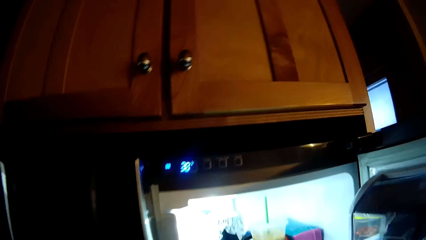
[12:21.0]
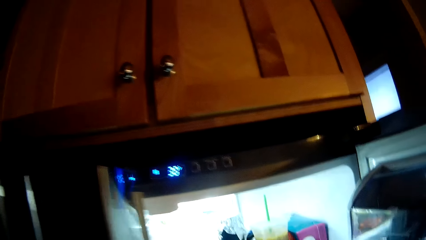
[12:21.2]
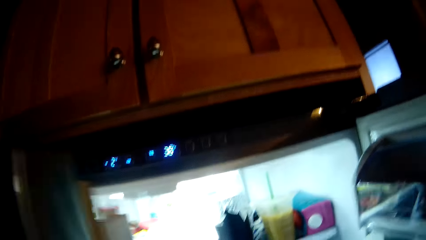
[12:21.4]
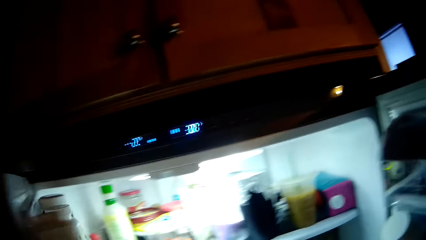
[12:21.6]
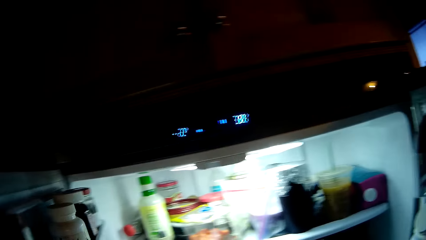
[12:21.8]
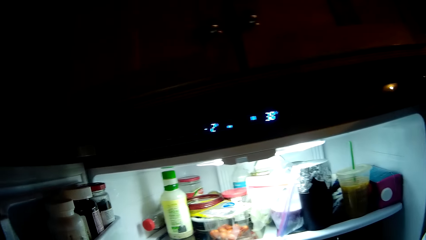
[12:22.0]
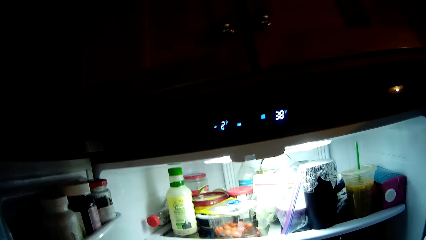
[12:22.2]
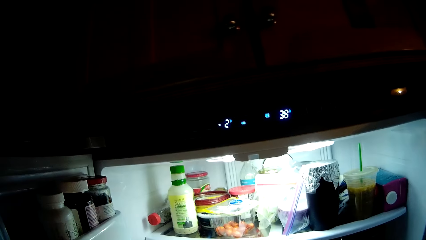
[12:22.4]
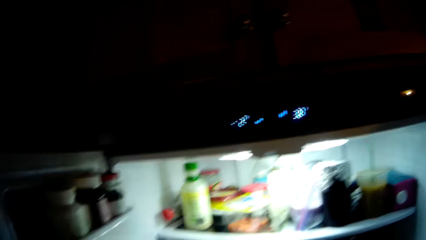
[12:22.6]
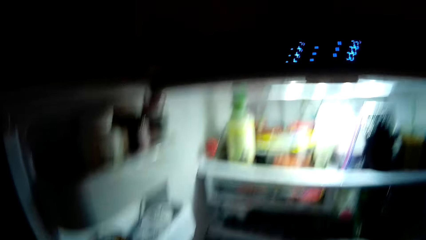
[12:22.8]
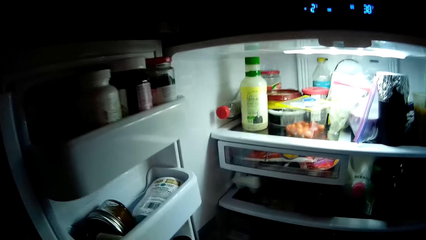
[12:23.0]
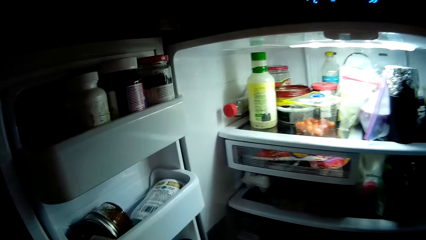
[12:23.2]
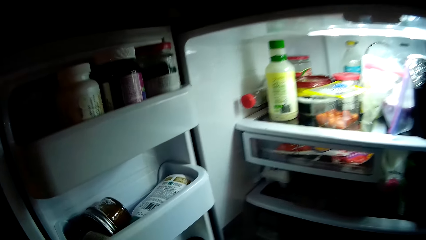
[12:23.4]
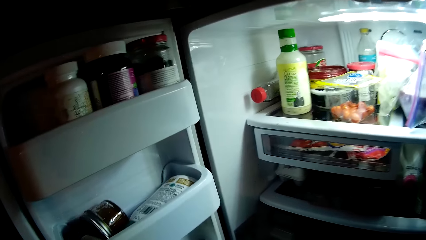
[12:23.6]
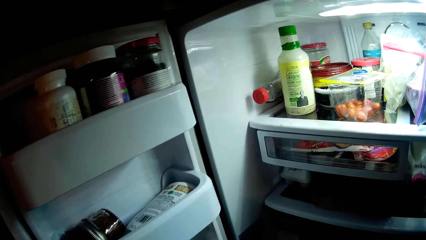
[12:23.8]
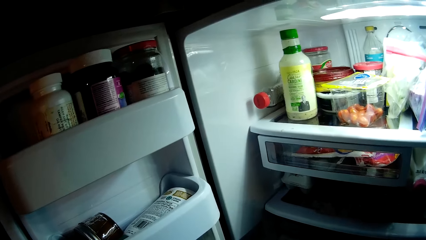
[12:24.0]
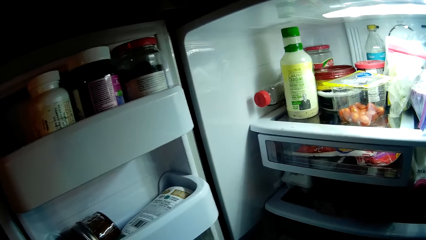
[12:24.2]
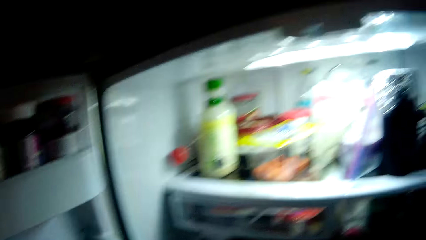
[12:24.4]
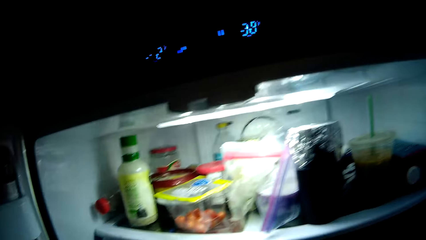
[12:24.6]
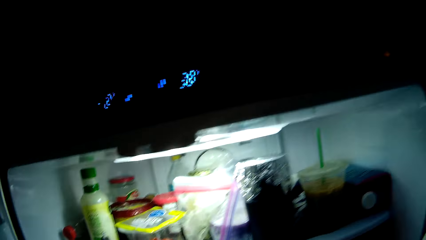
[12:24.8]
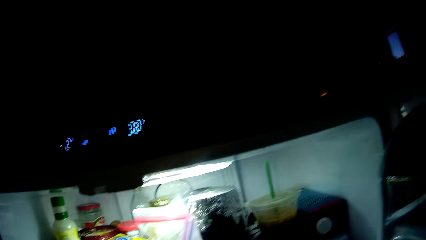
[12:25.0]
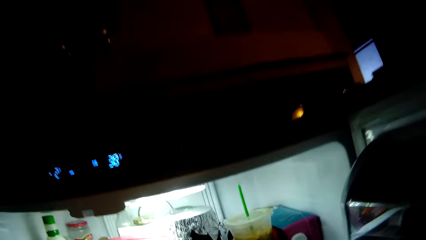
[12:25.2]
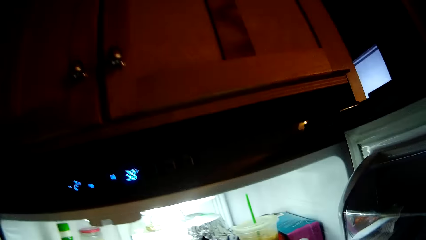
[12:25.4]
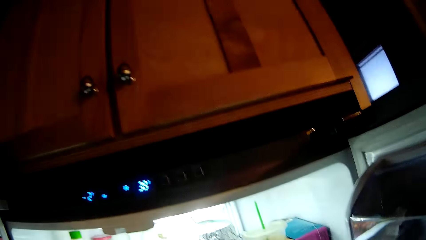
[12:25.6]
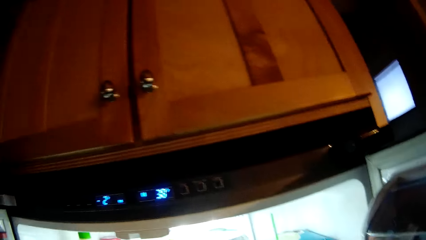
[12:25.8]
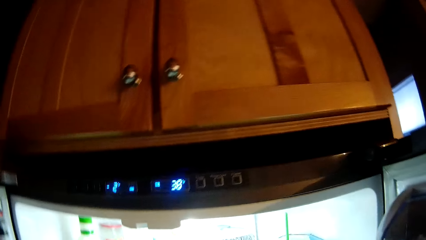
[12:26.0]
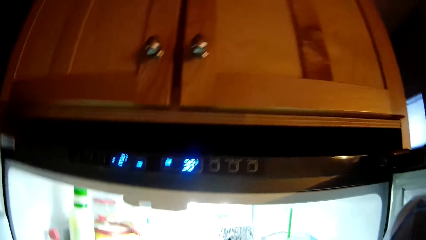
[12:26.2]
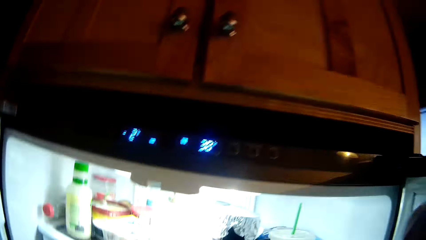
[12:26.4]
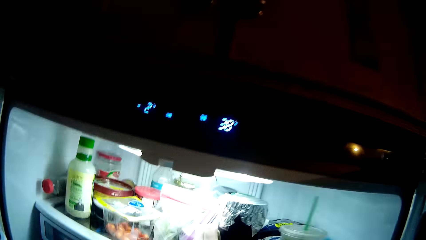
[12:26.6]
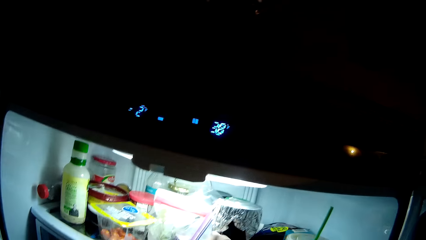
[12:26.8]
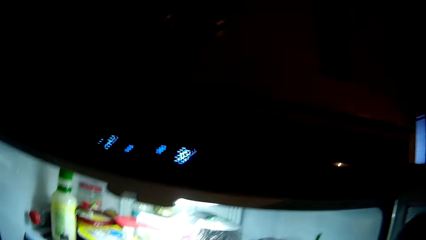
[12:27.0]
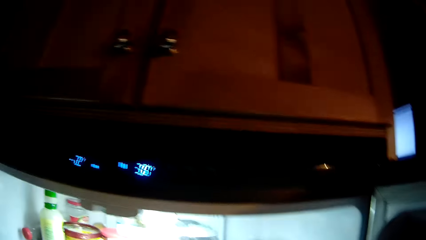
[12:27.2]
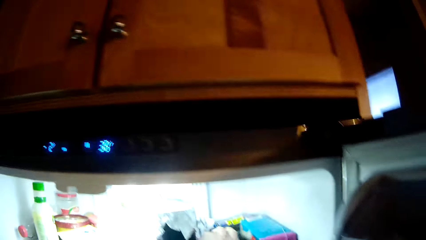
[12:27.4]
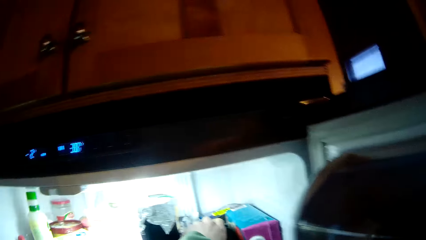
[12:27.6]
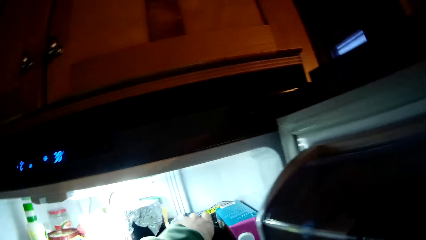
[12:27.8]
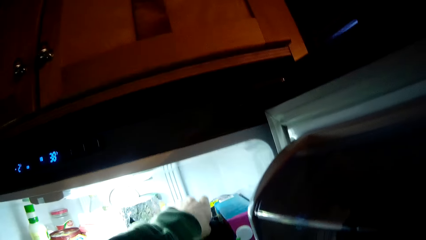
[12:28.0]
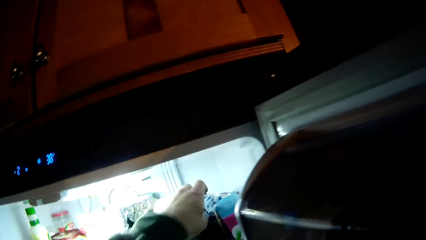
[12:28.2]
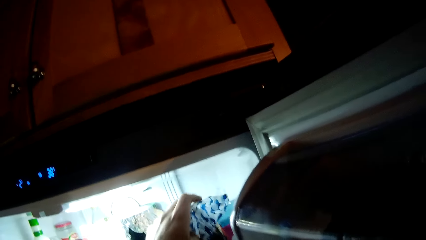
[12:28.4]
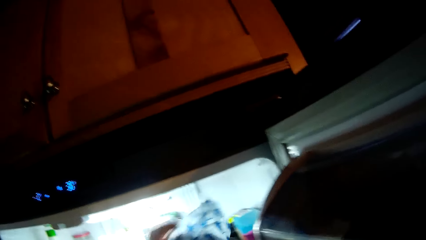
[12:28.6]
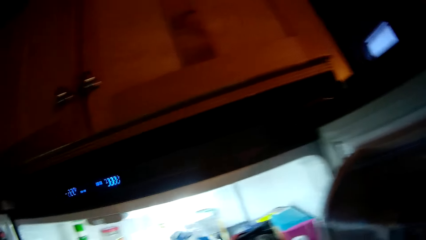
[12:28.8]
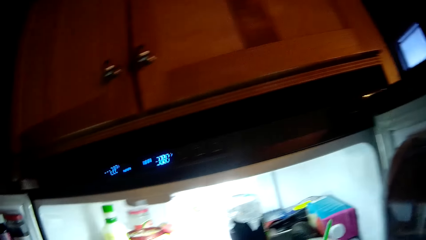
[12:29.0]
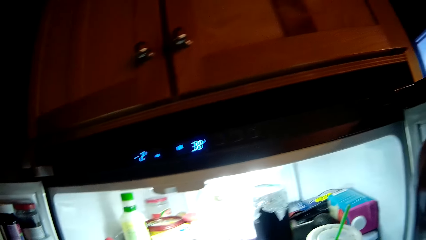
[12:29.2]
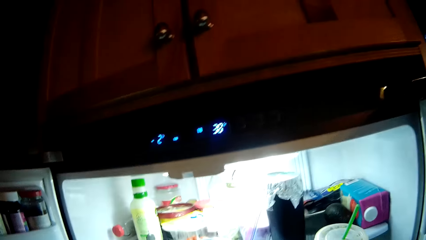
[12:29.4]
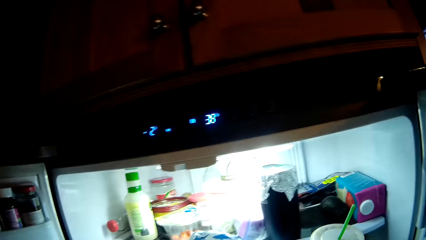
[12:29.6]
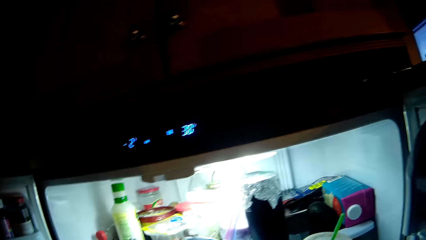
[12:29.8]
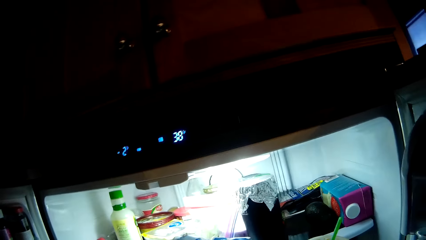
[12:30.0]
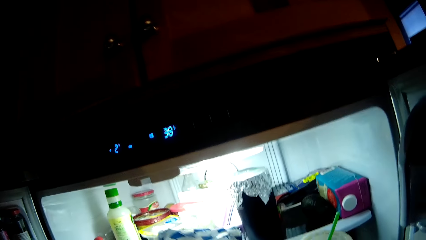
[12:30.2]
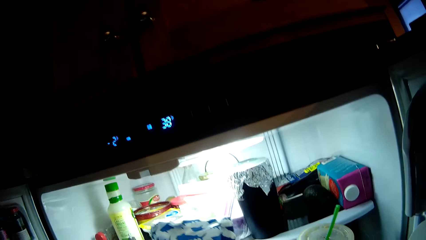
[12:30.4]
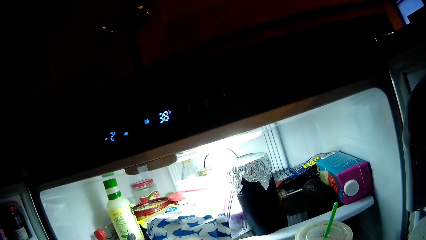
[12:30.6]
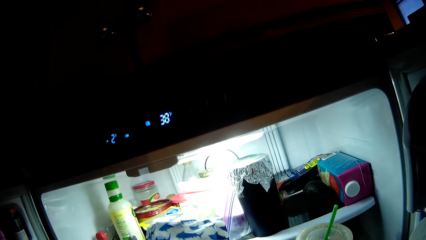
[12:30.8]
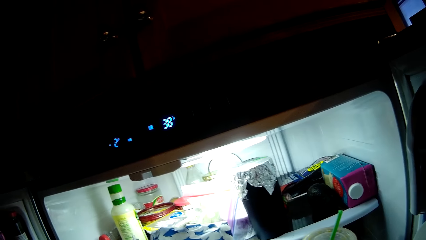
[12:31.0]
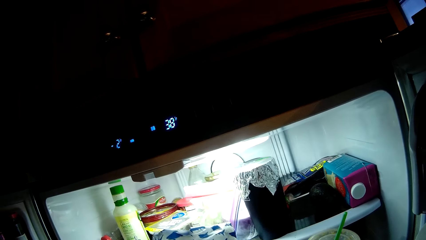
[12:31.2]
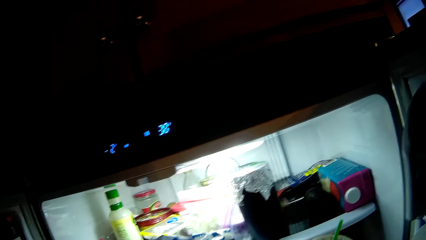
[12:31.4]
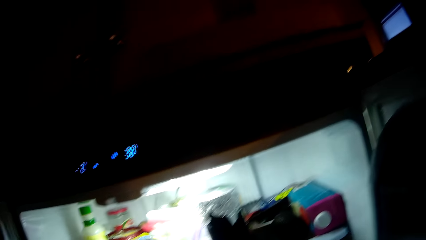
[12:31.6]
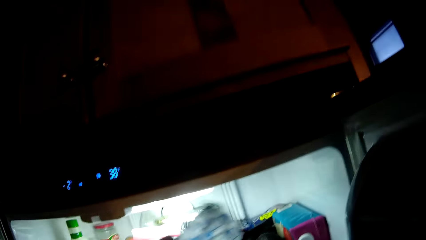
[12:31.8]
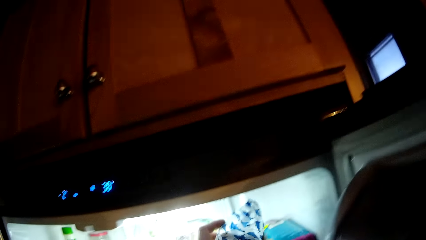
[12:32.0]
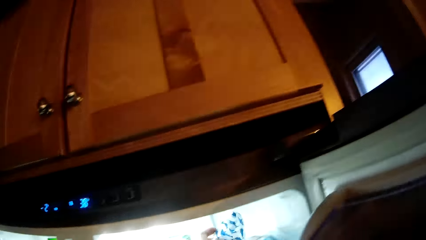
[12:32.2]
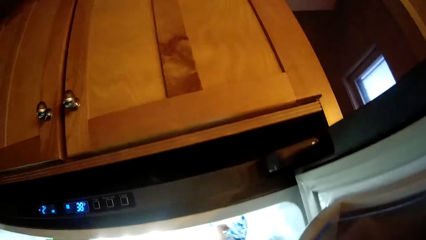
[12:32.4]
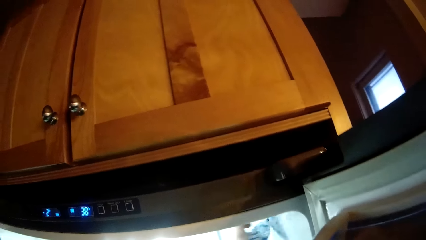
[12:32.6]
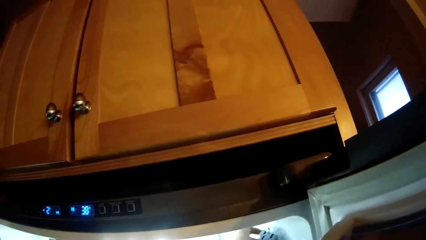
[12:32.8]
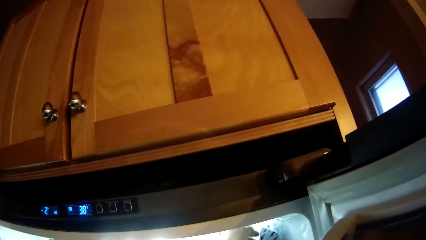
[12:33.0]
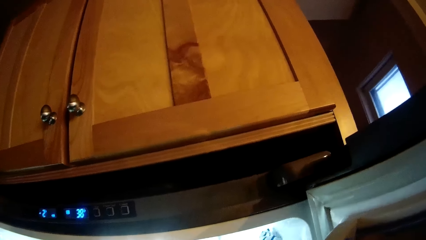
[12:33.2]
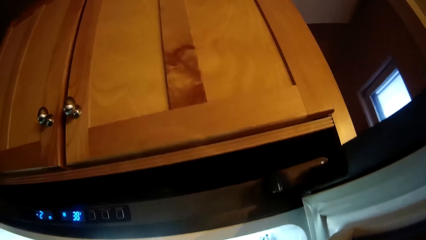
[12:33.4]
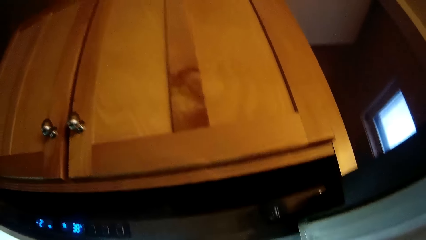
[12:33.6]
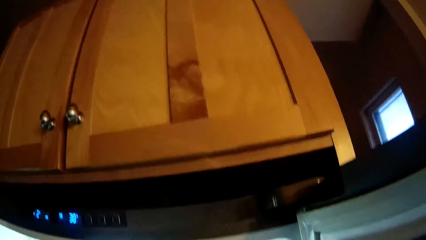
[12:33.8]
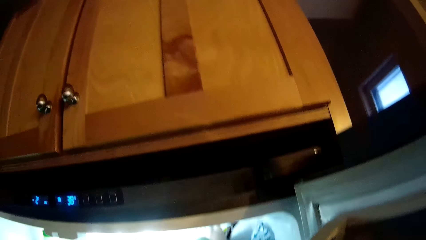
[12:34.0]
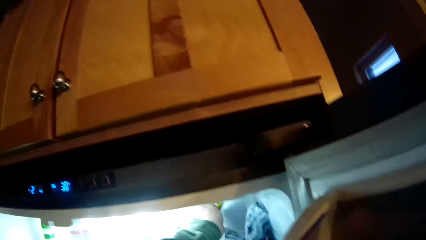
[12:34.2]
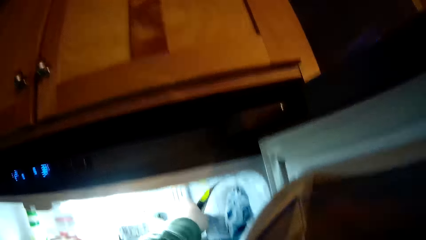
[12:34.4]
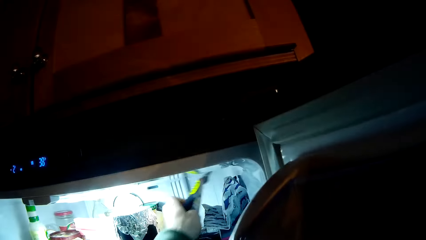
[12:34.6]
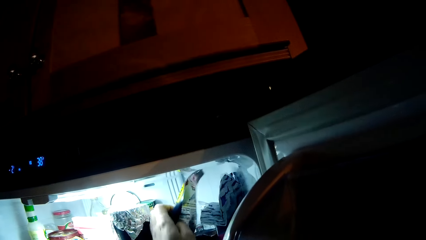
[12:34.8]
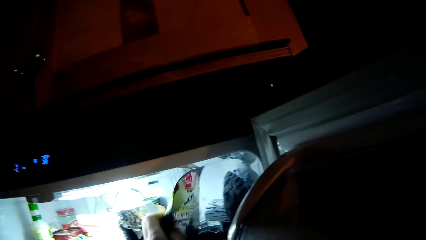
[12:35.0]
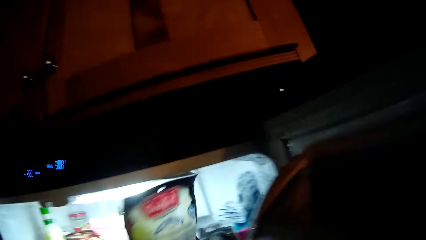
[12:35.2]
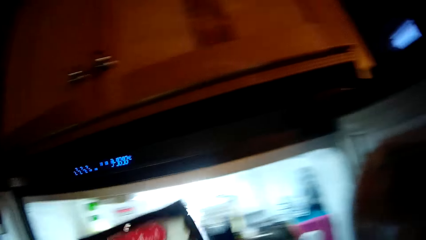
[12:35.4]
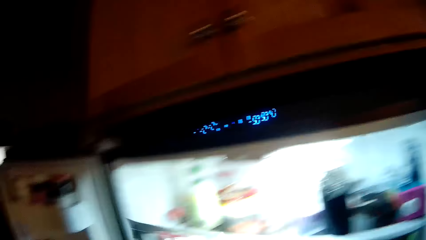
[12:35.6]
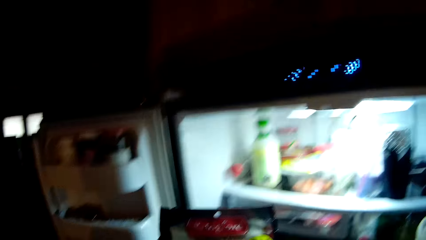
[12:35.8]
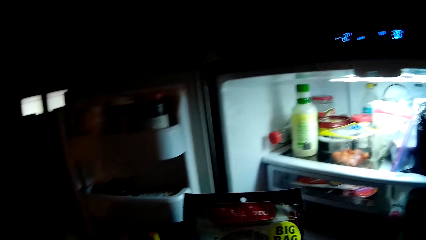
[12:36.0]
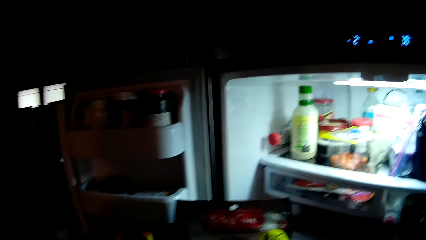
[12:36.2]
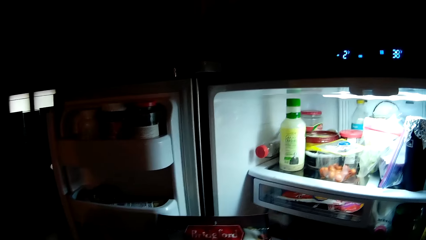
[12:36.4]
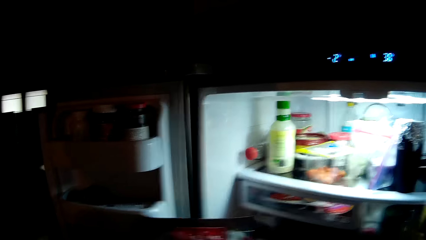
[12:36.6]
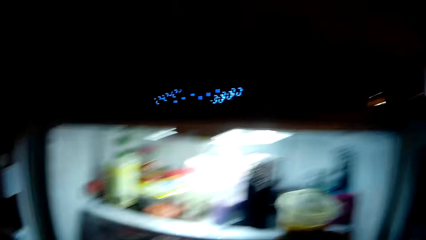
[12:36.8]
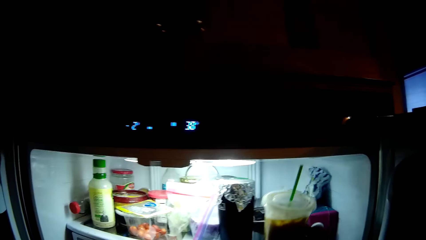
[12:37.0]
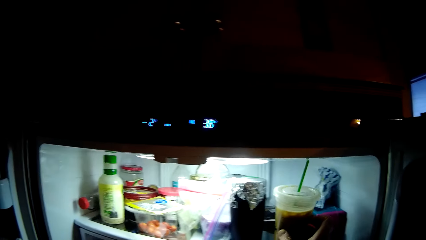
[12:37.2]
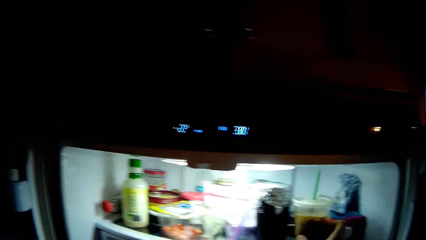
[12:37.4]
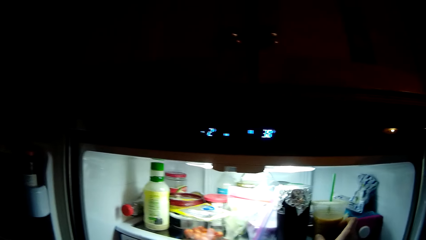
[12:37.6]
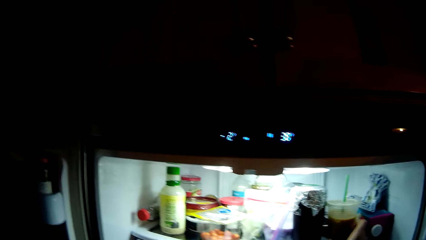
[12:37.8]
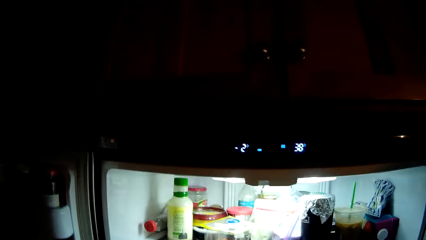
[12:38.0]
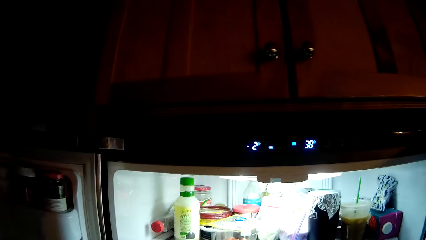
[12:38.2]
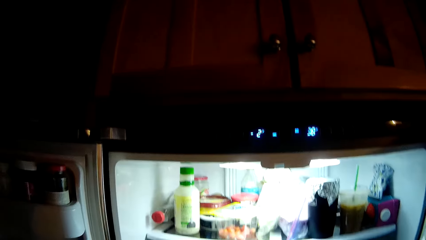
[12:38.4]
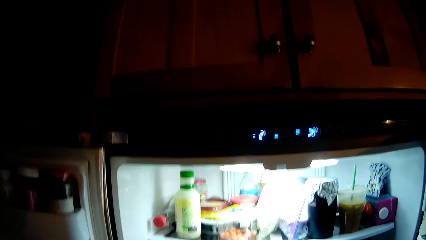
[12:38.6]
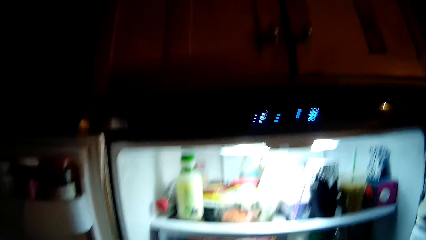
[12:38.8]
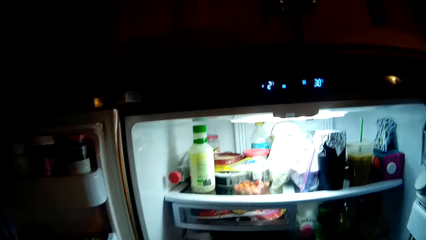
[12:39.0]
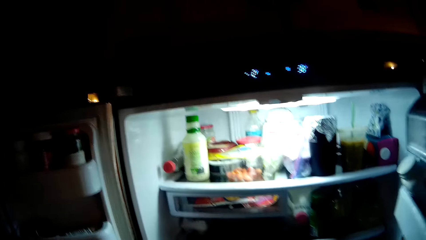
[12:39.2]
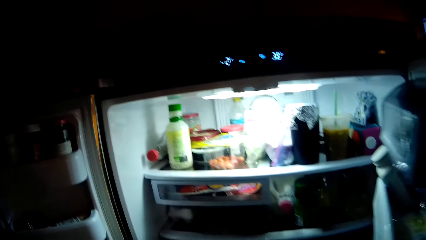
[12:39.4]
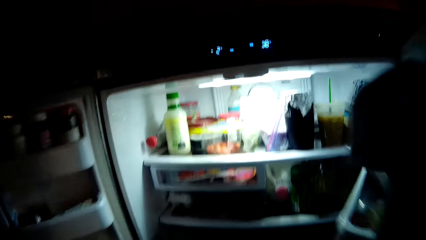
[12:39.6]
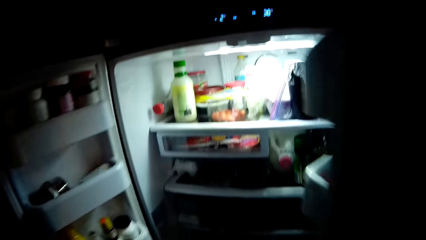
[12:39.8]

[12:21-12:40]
The camera wearer opens the fridge door. He looks around. He picks up the packet from the refrigerator. He stares at the packet in his hand. He puts the packet in the refrigerator. He picks up another packet from the refrigerator. He puts the plastic cup of juice inside the refrigerator. He looks around.
